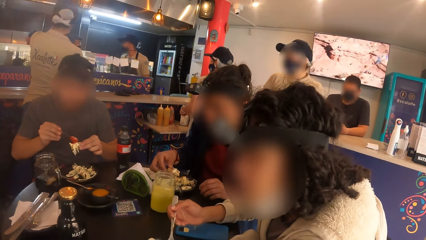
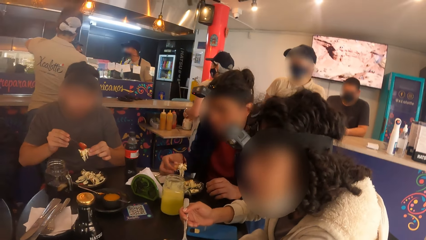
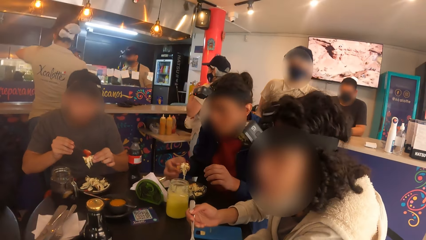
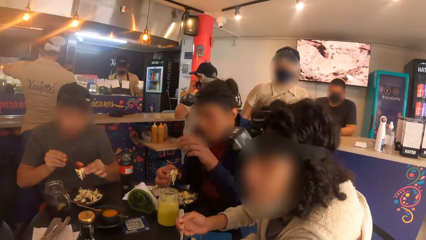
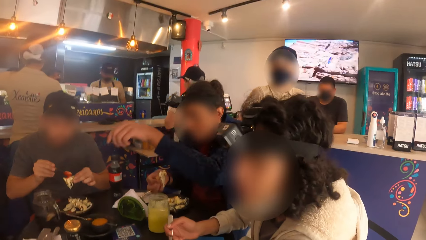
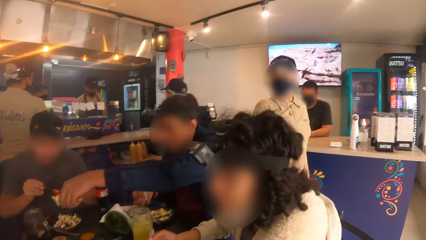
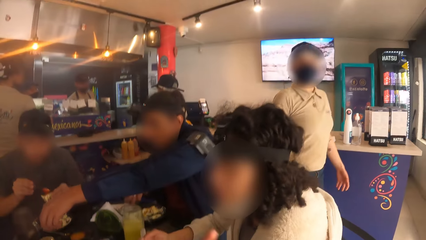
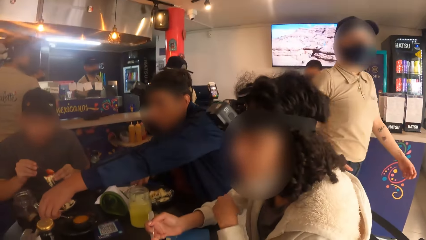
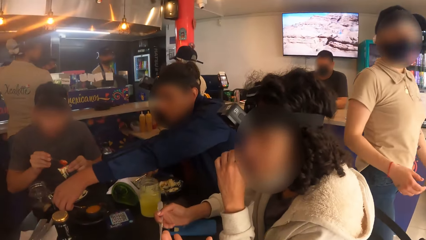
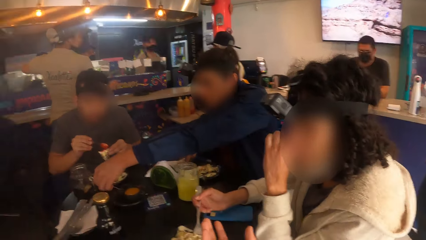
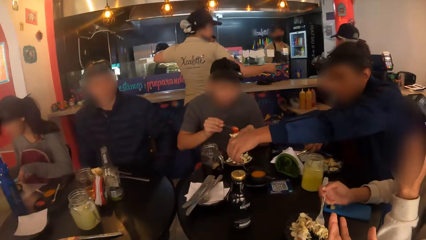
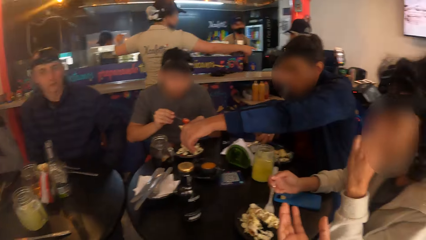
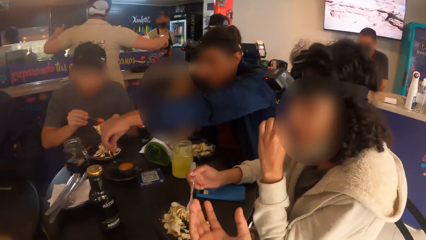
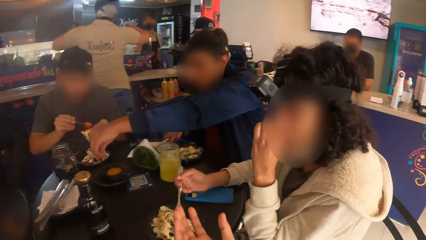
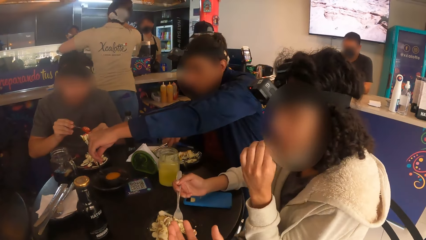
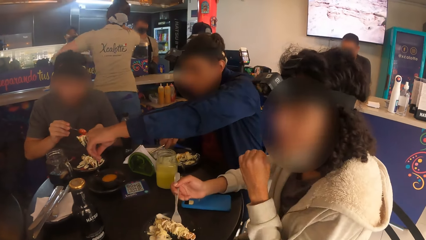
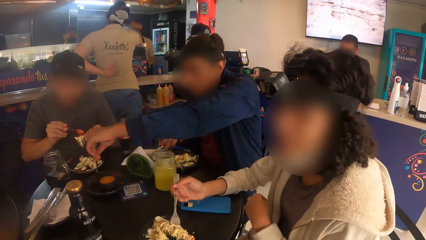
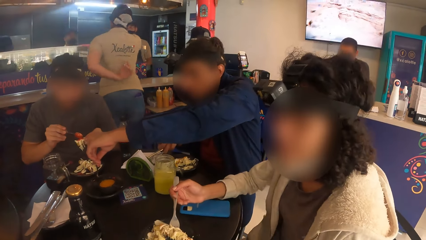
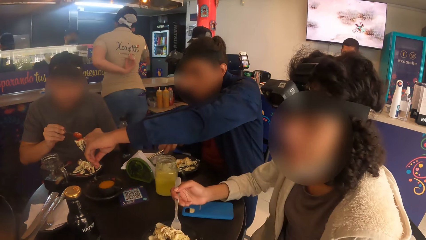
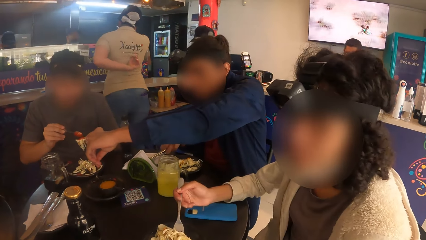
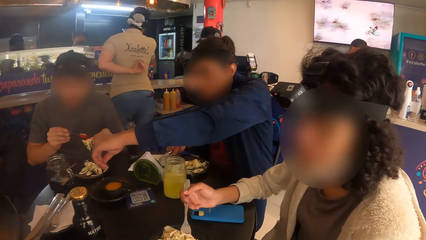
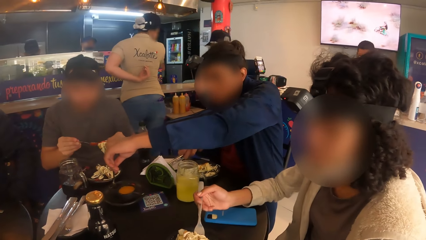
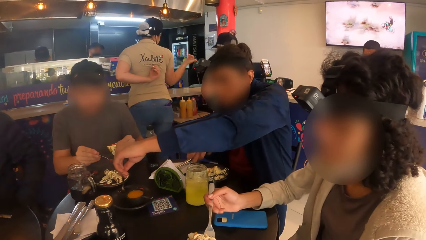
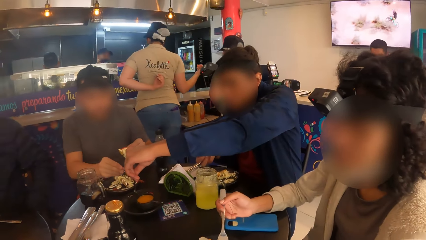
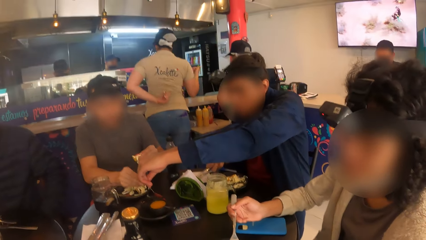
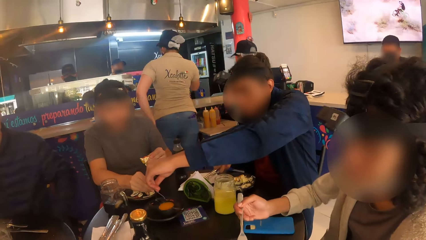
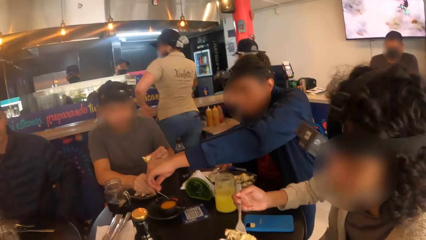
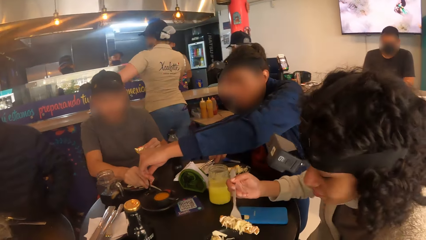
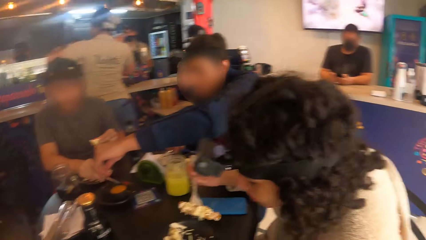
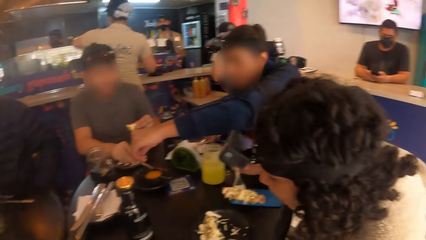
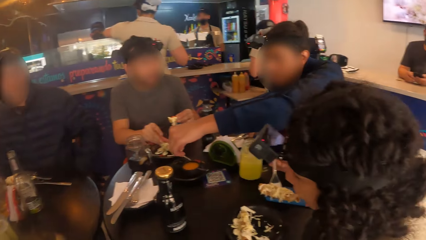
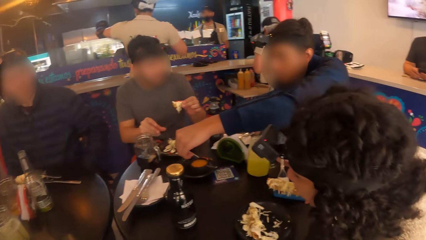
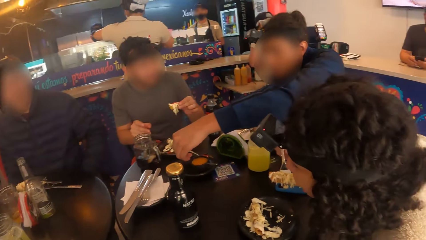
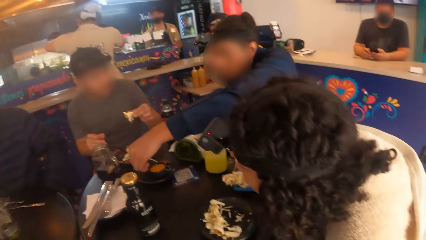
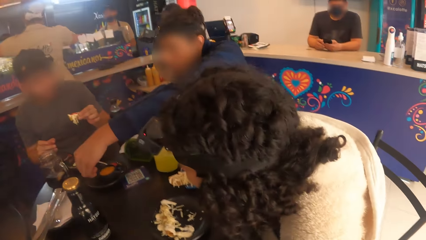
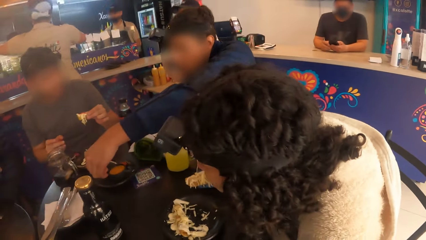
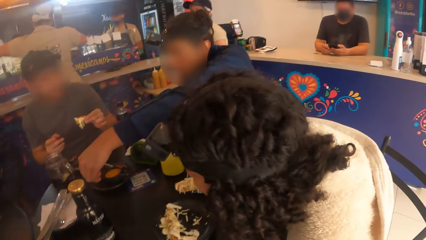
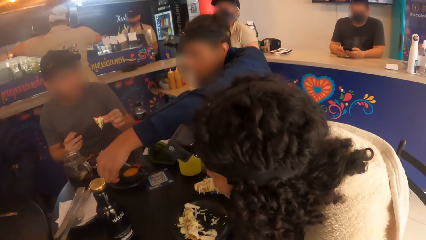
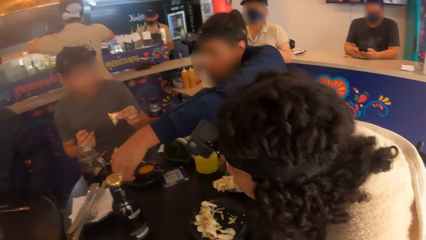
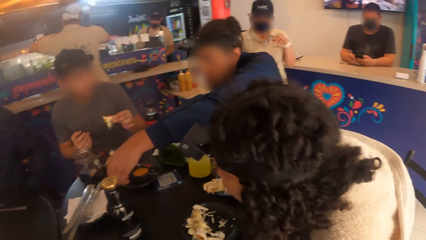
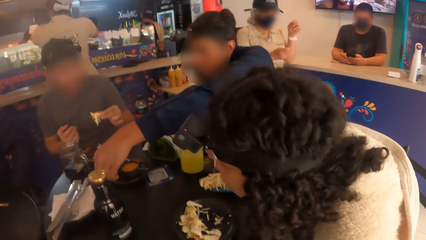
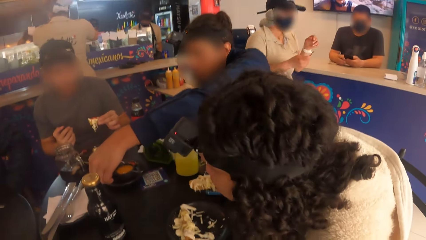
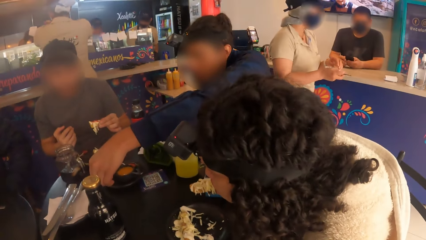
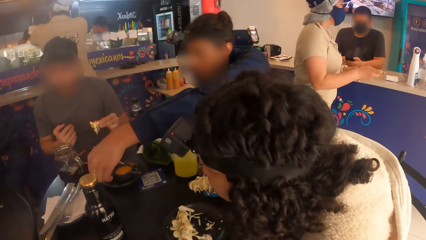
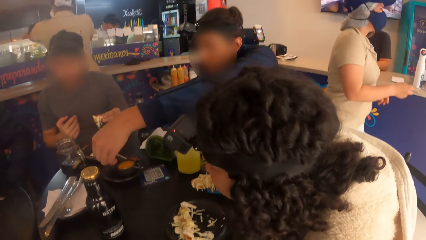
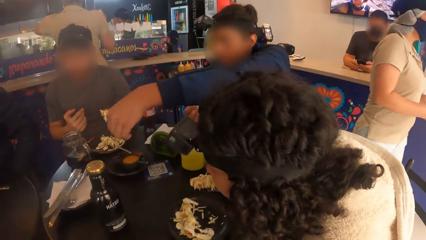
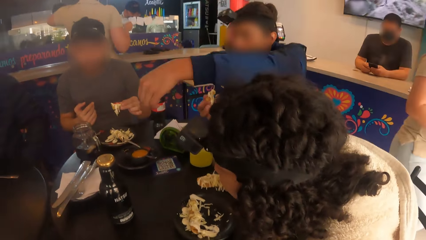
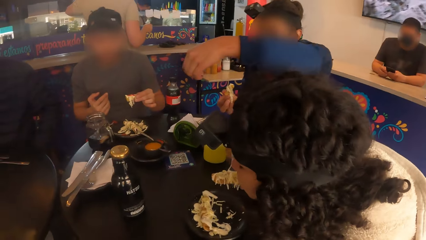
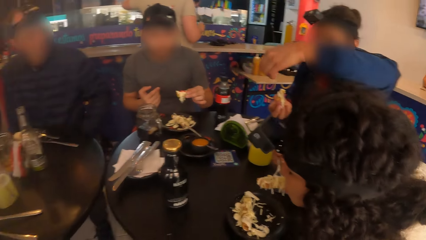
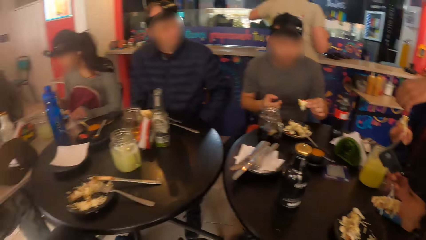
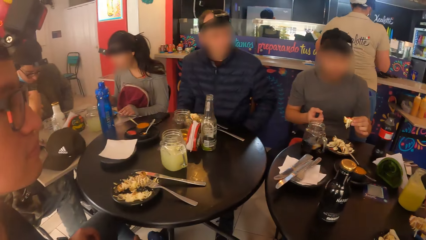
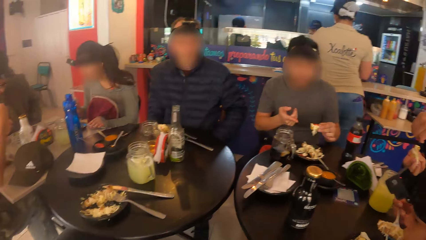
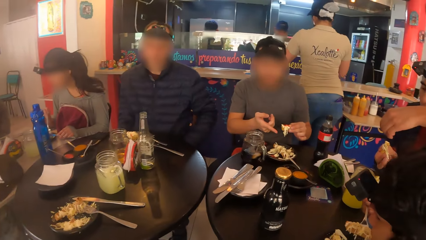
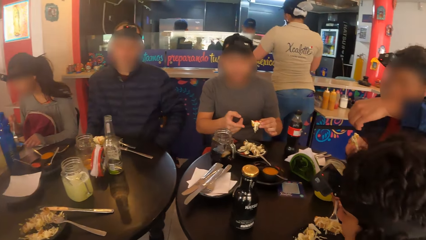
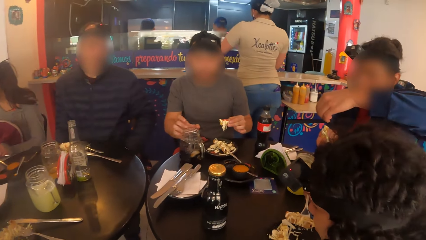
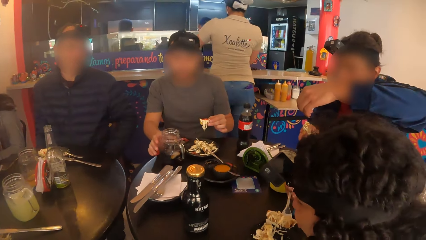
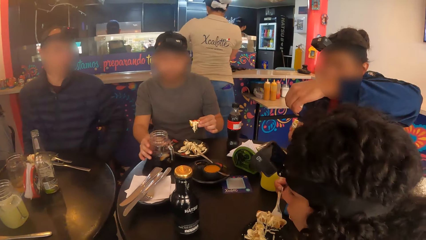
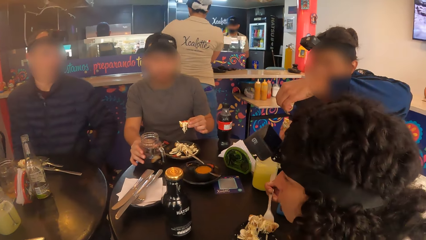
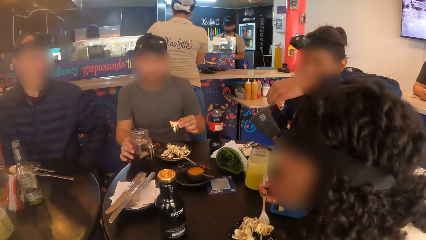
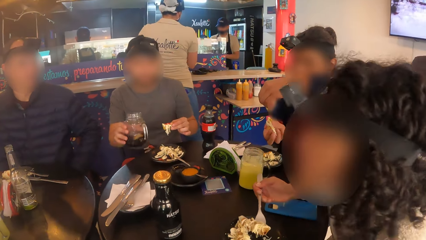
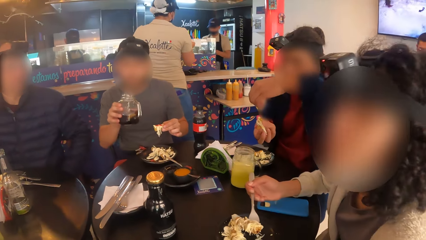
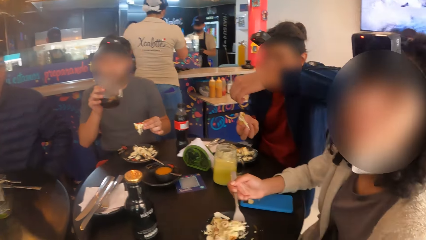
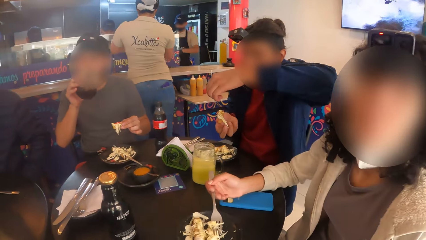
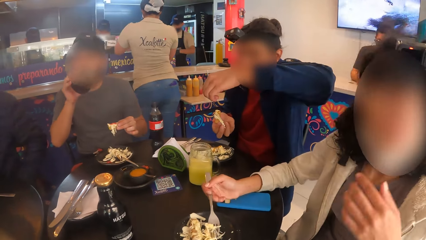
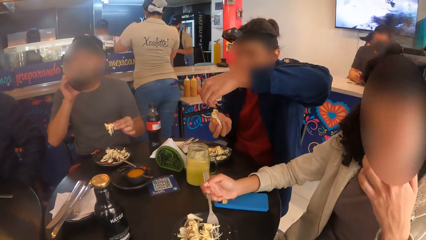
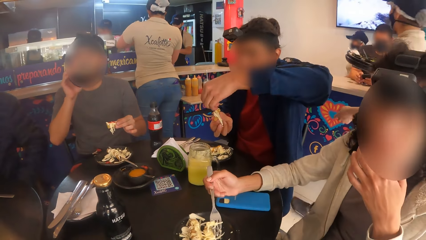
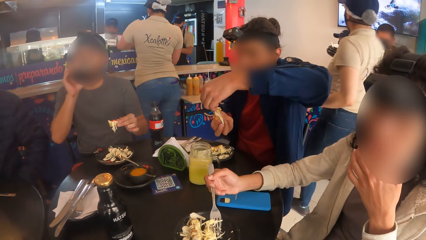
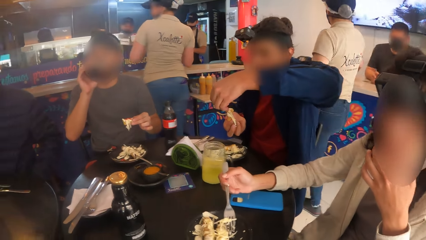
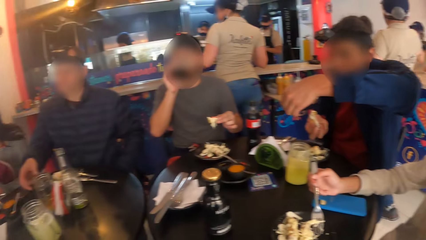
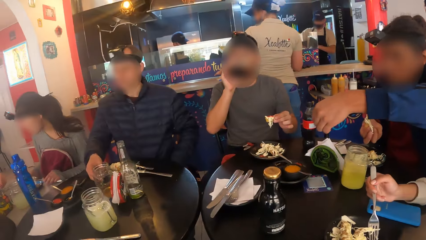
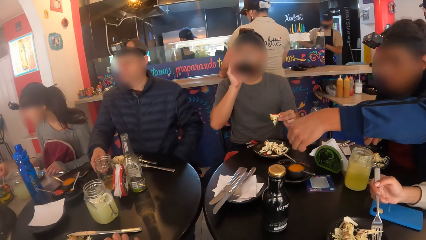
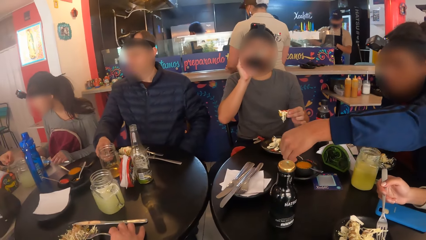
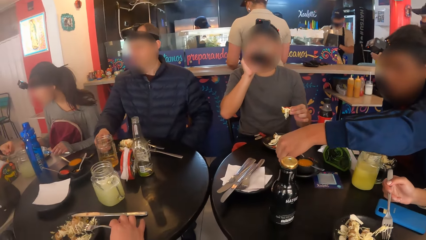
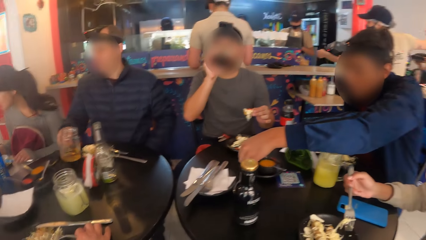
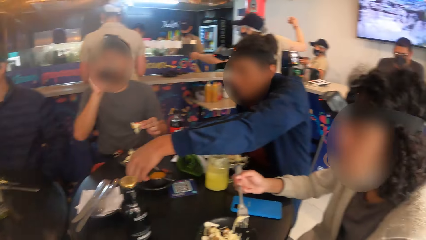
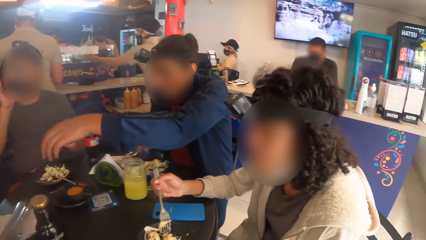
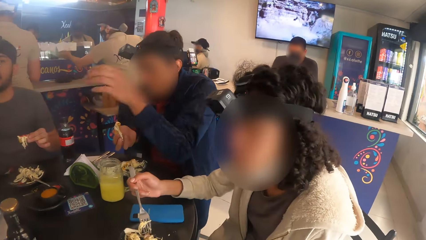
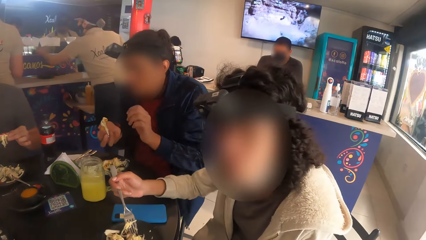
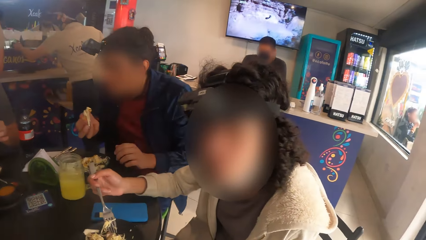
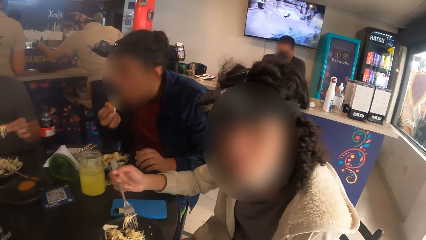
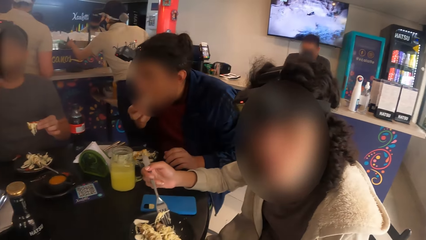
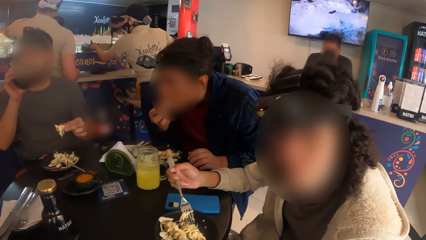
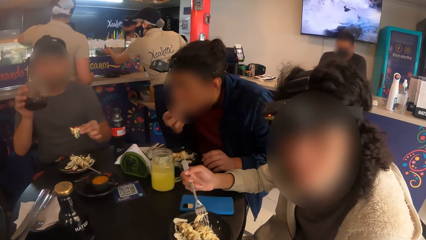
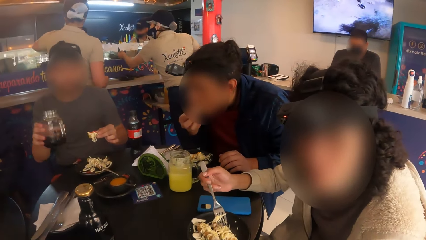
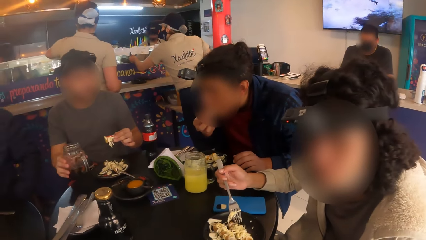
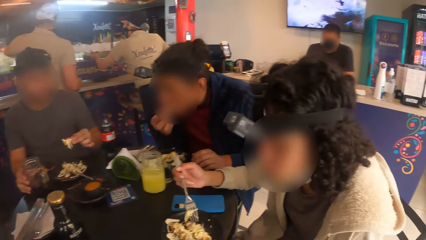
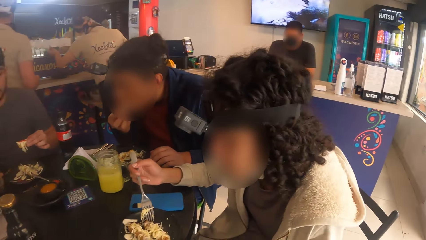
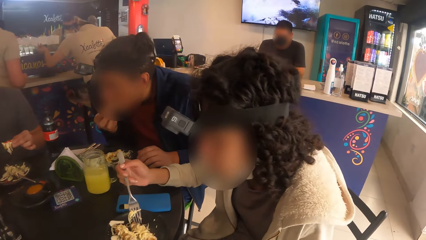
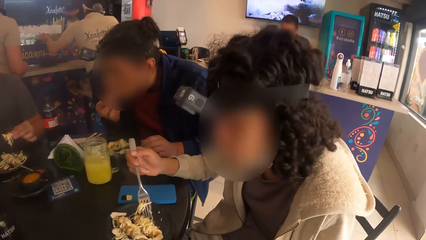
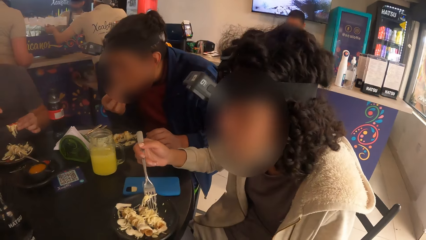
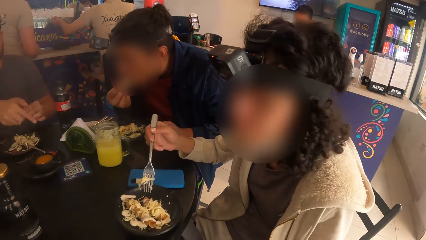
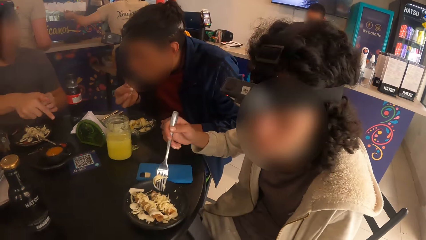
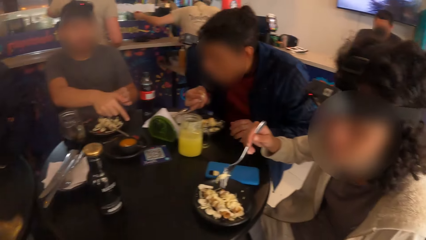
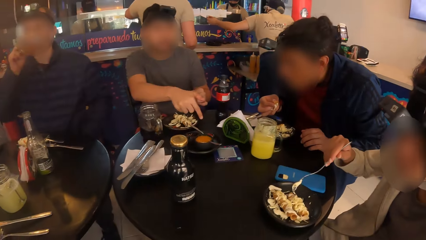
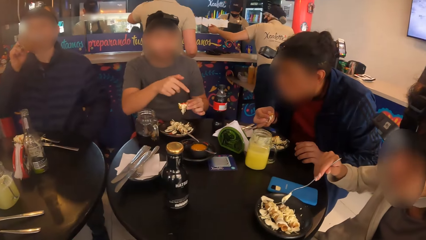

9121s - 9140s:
A man takes sauce from a bowl on the table to his food with a spoon in his left hand. Another man carries a juice cup with his right hand from the table. The other man drinks from the juice cup with his right hand. The camera wearer talks to a woman on the table. The other man drops the juice cup on the table with his right hand.
